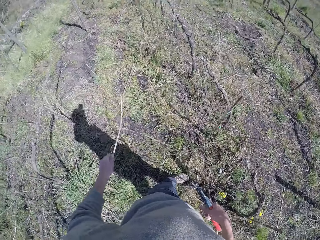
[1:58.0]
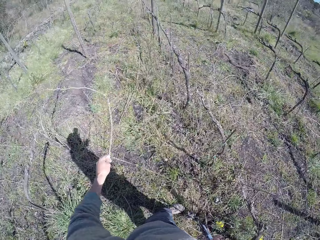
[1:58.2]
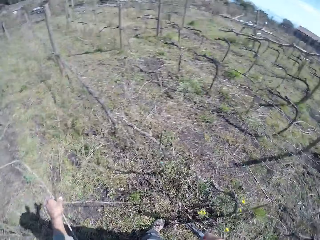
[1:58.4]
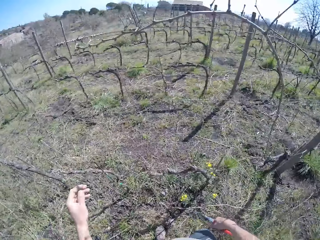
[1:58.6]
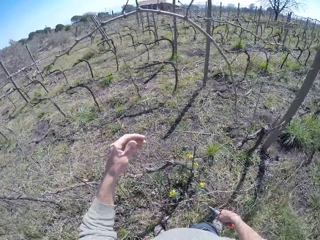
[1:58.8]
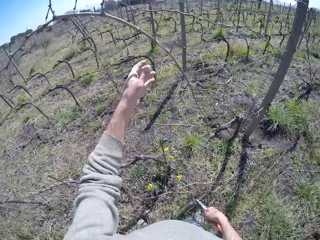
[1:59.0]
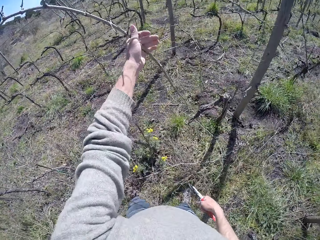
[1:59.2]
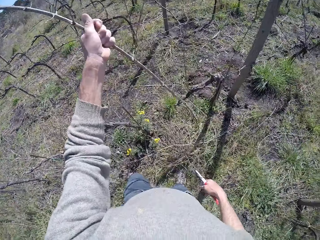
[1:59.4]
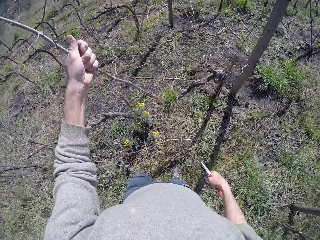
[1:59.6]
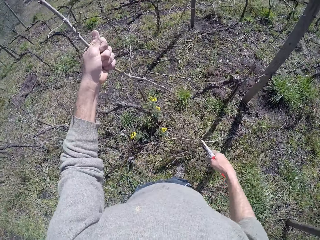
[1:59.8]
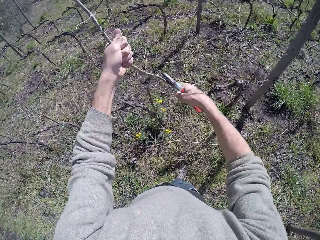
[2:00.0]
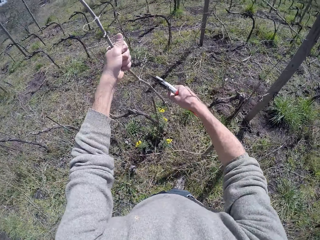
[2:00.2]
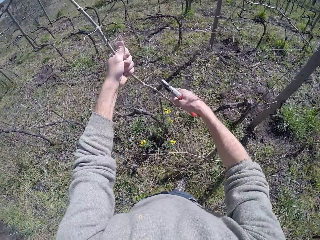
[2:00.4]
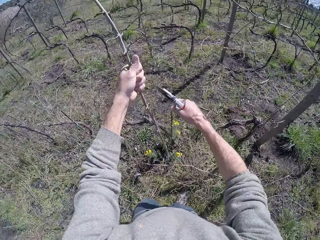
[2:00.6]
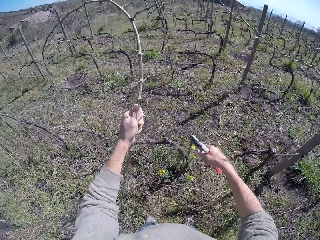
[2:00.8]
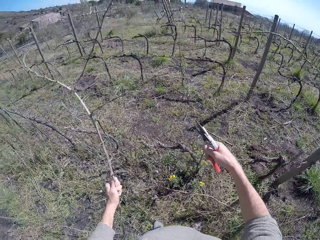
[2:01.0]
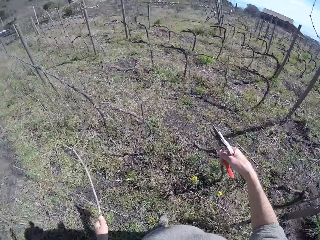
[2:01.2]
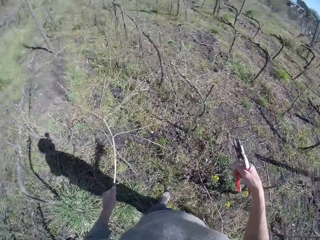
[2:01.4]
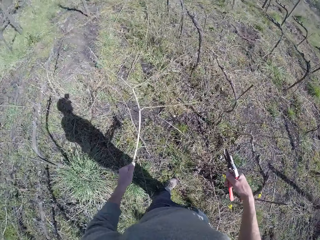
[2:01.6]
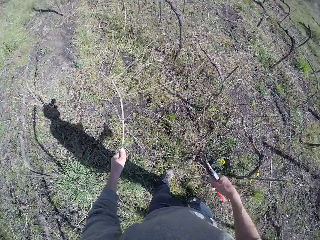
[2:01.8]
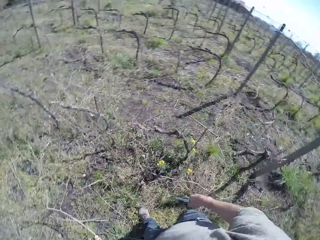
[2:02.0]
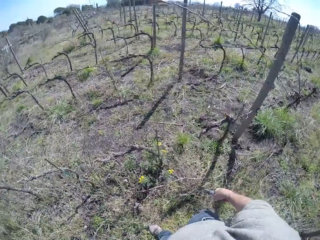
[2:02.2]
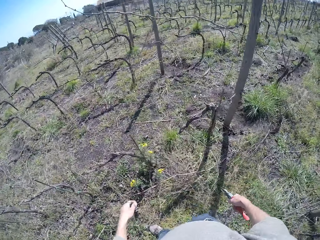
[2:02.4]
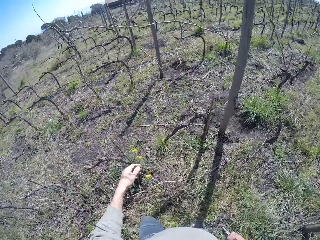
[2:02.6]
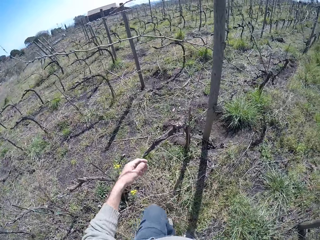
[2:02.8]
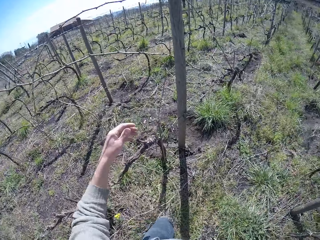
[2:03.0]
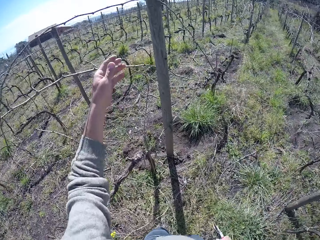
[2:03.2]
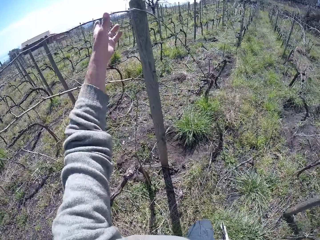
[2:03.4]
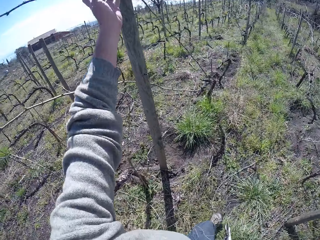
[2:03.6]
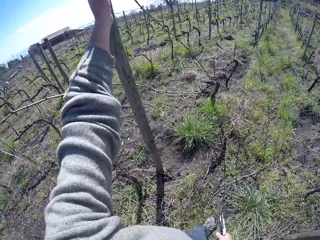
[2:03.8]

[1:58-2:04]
The camera wearer drops the twig on the floor with his left hand. He holds a twig with his left hand and cuts the twig in his left hand with the pruner in his right hand. He drops the twig on the floor with his left hand. He pulls wood and drops the wood. He holds a twig with his left hand.

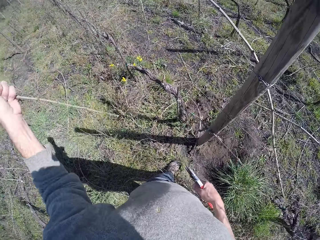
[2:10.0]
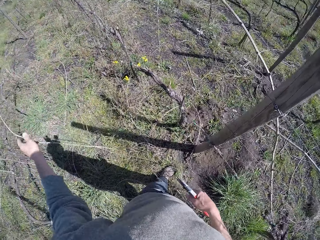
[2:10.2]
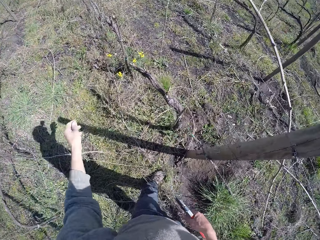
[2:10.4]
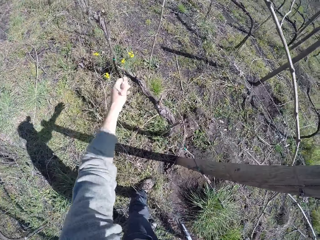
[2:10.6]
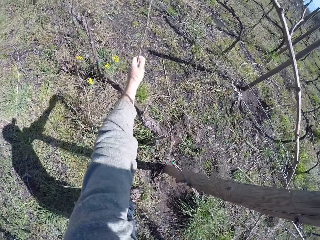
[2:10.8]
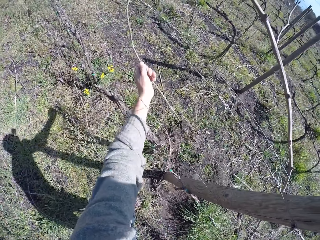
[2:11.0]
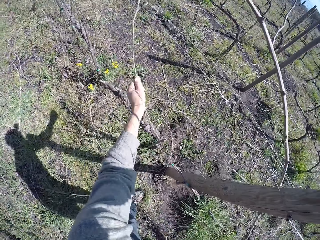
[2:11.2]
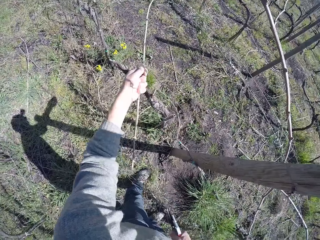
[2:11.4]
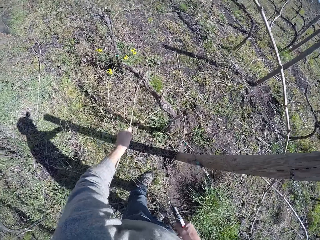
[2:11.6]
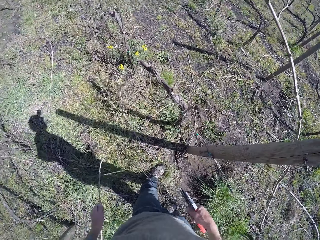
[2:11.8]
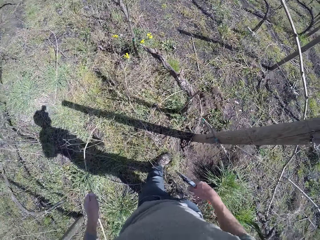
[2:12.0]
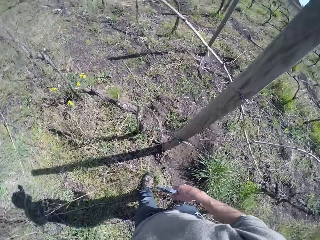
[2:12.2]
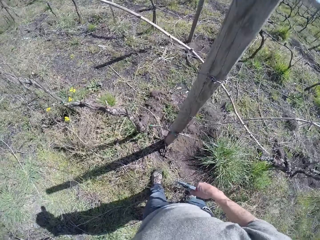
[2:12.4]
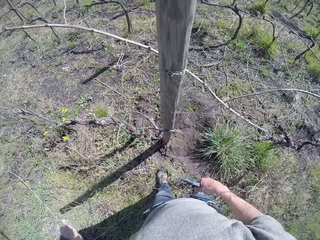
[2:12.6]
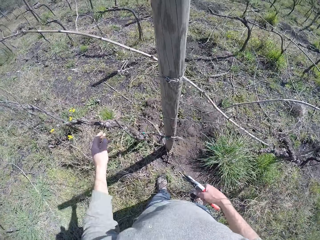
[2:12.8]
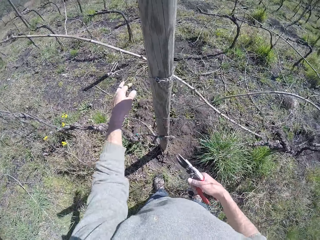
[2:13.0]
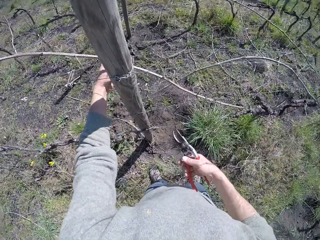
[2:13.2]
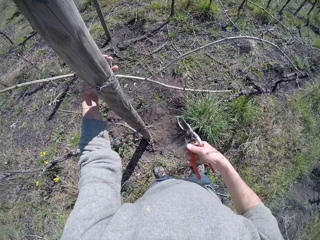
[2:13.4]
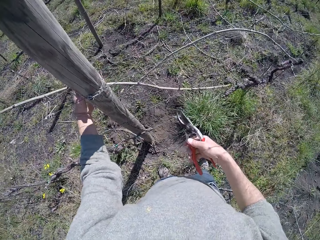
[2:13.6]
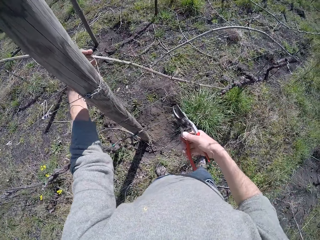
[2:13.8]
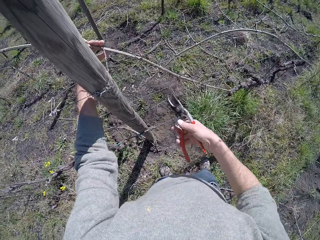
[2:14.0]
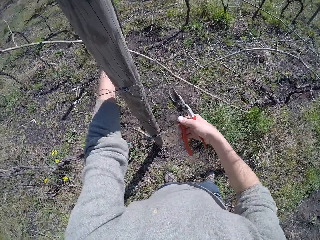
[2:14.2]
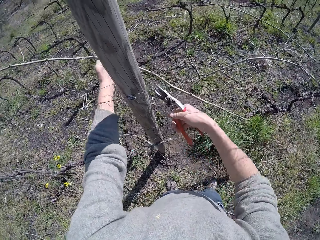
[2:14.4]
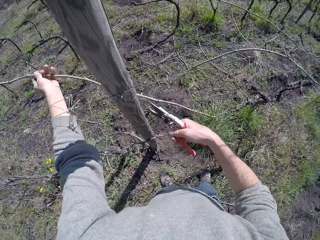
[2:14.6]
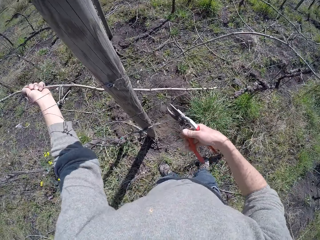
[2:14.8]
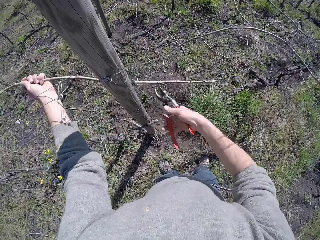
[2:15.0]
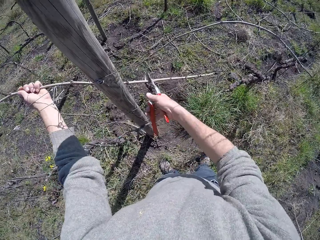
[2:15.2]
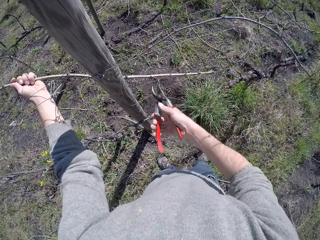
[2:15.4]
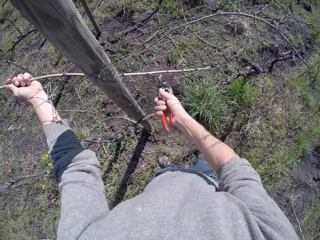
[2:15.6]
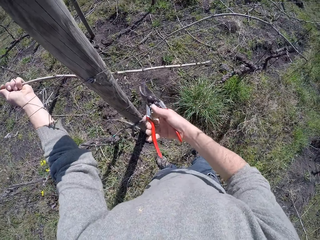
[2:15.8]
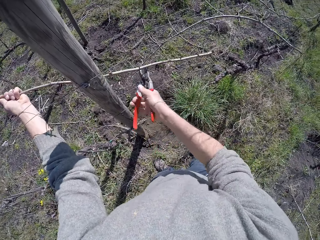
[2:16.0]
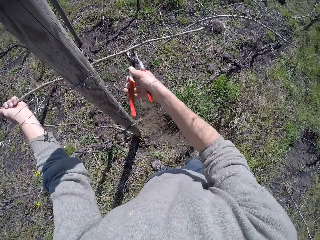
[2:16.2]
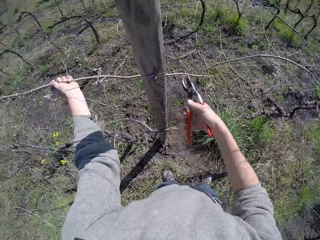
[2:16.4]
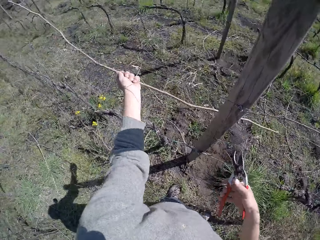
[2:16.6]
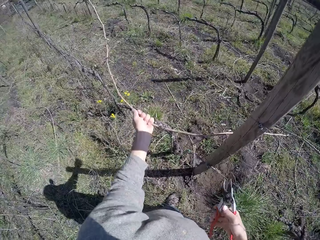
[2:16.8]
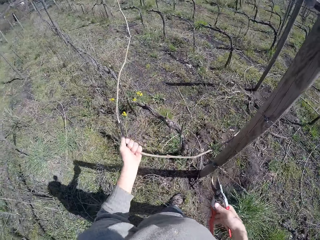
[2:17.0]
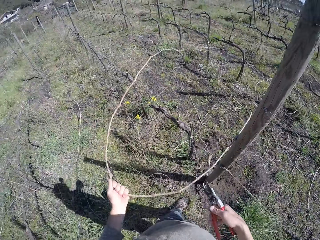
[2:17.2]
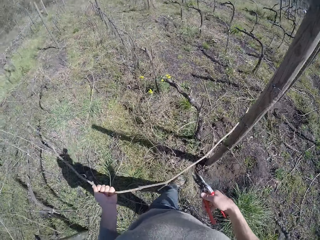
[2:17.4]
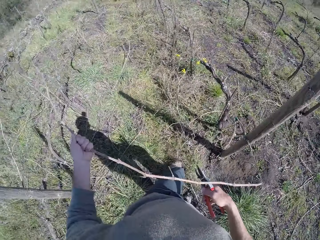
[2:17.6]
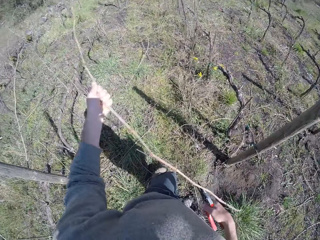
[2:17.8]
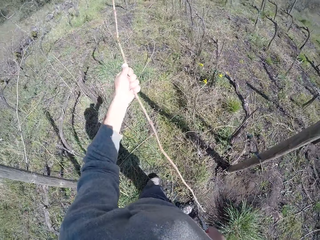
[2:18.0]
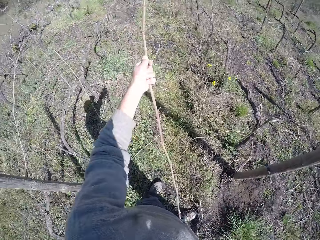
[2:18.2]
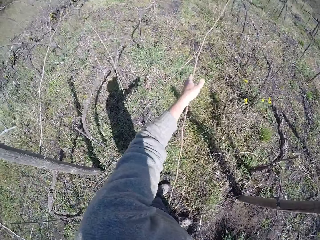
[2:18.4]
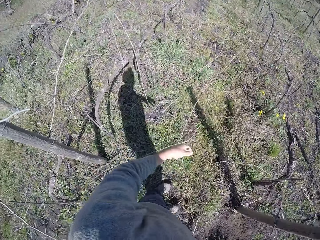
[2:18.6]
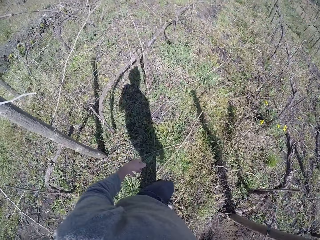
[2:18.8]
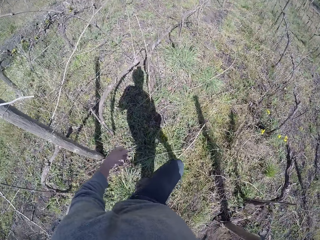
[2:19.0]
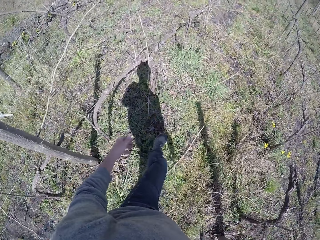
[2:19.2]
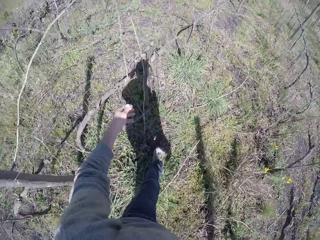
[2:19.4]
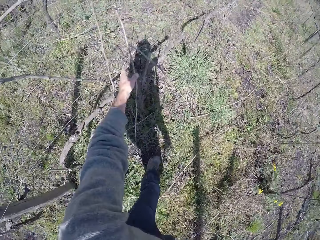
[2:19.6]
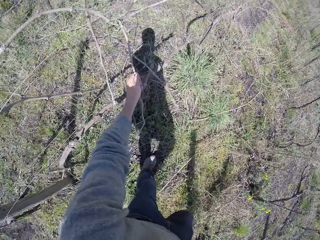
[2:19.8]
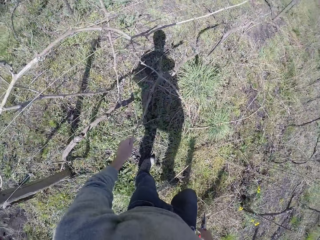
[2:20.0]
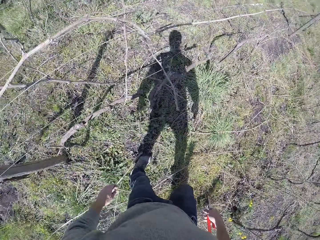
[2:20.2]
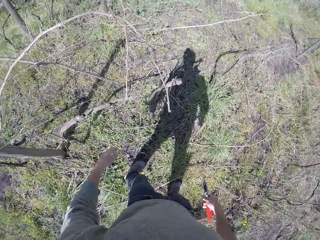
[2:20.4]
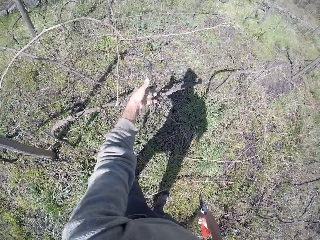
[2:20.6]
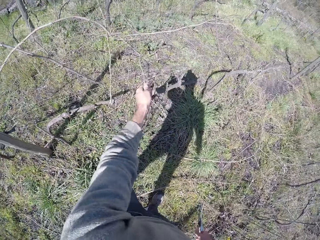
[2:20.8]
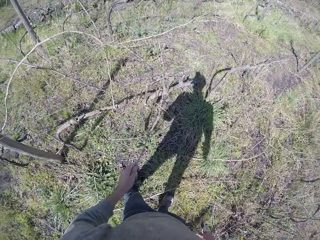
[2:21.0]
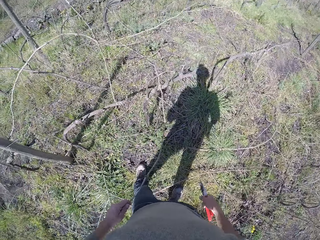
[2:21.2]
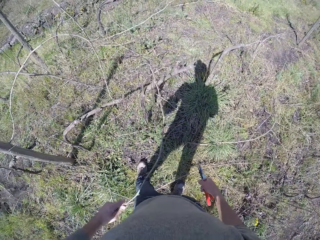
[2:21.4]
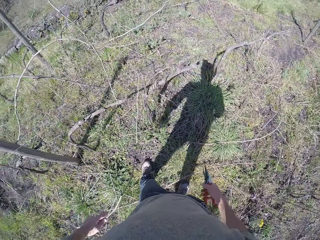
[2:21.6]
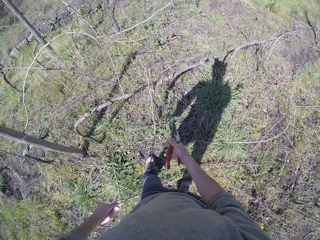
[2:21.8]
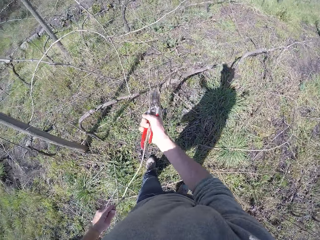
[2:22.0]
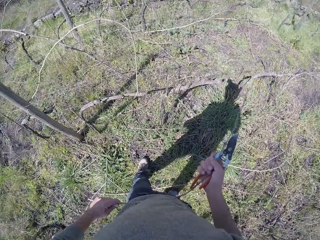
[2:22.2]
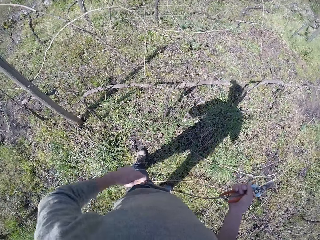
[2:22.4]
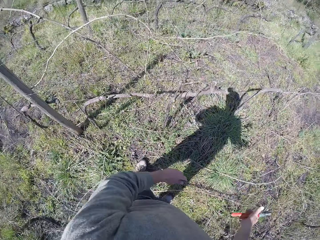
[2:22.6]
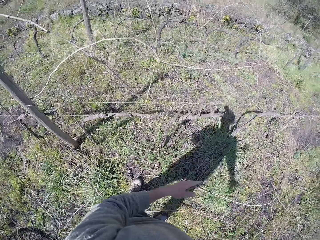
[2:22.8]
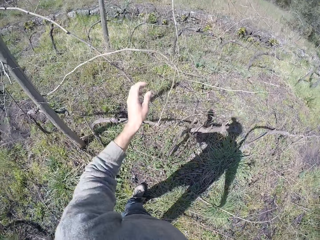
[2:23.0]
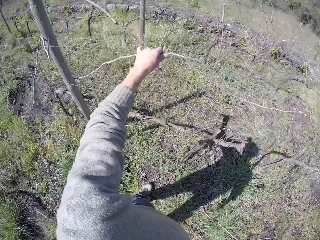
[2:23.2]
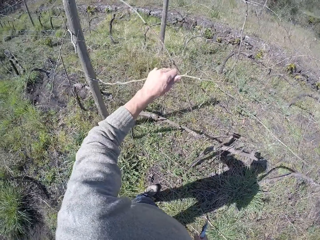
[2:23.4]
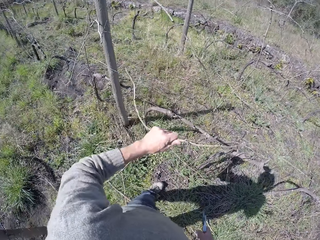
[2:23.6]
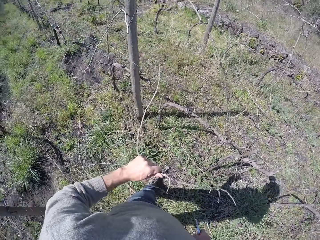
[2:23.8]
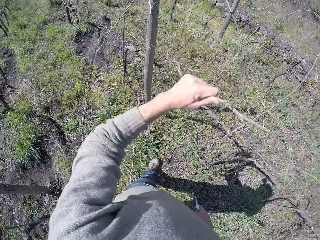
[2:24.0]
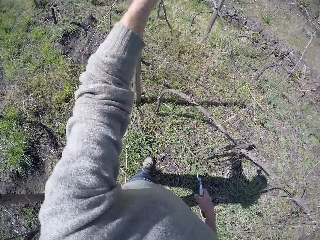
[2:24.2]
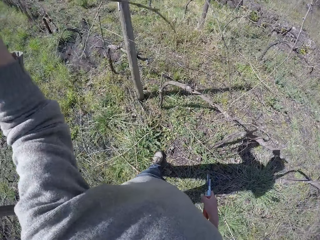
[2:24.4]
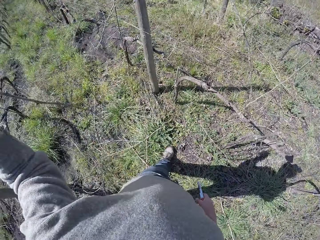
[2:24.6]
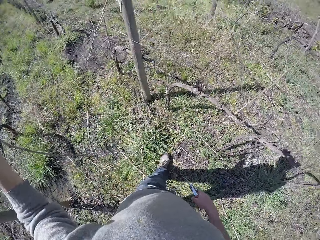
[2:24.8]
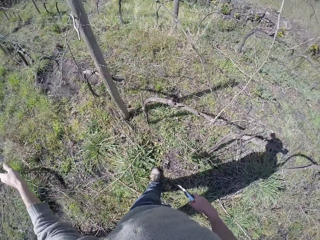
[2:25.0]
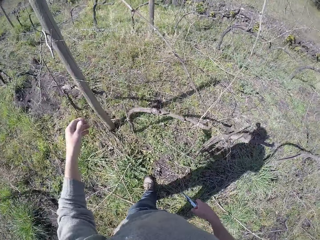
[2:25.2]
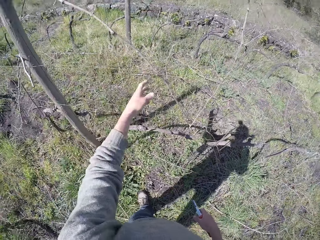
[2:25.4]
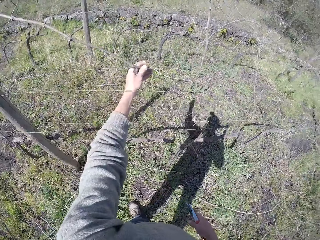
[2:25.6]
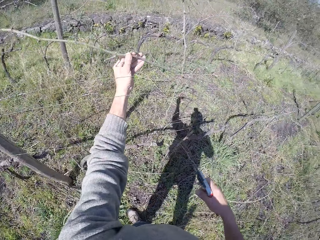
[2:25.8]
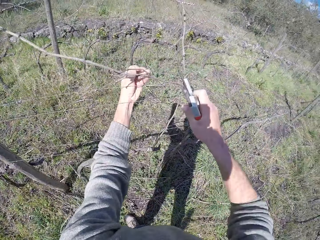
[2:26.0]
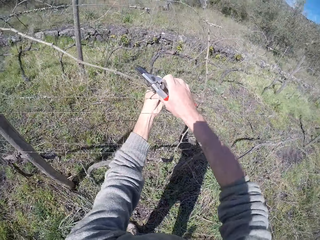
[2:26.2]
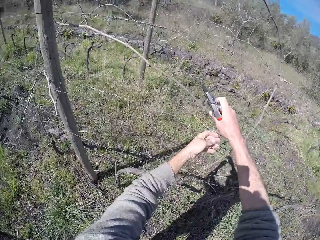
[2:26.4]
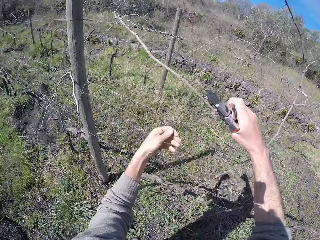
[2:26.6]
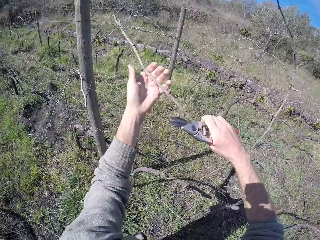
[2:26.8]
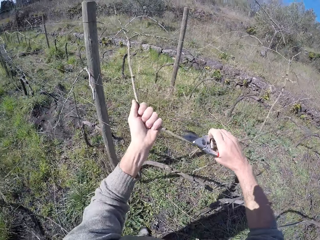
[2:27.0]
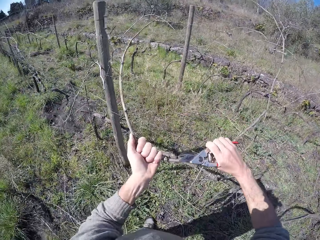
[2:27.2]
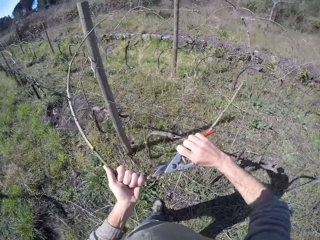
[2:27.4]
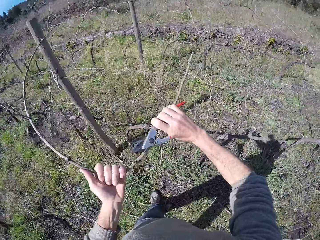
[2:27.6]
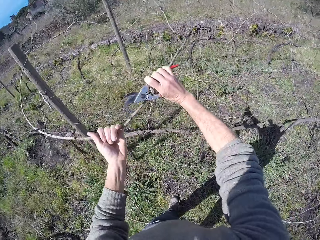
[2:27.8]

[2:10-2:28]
The camera wearer drops the twig on the floor with his left hand. He drops a twig on the floor from the wire fence with his left hand. He pulls wood. He holds a twig with his left hand. He cuts the wood. He pulls the twig in his left hand from the wire fence. He drops the twig on the floor with his left hand. He drops a twig on the floor from the wire fence with his left hand. He drops a twig on the floor from the wire fence with his left hand again. He pulls the wood. He drops a twig on the floor from the wire fence with both hands. He drops the twig on the floor from the wire fence with his left hand. He pulls a twig from the wire fence with both hands.
